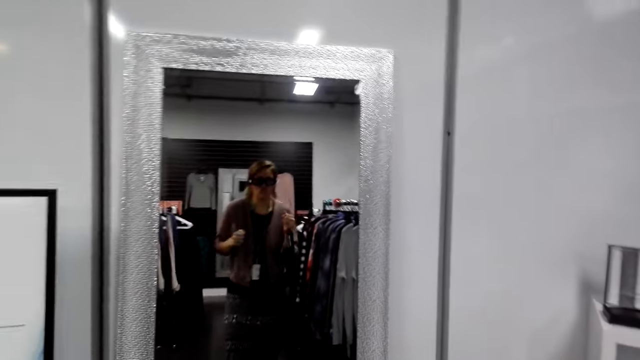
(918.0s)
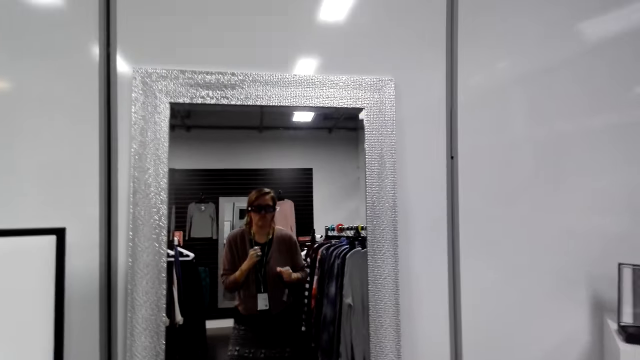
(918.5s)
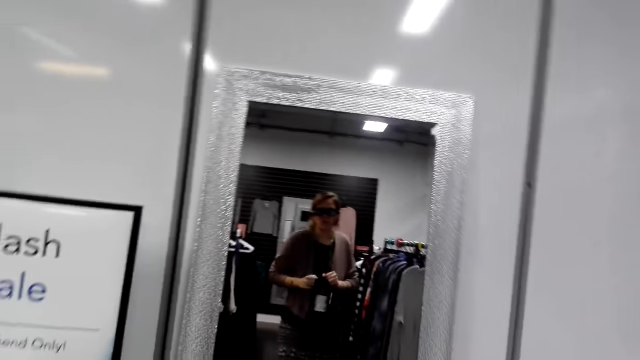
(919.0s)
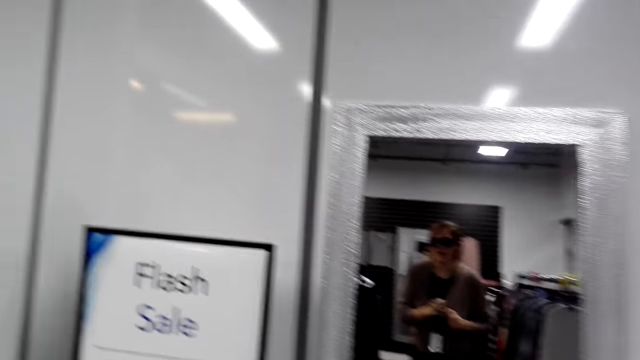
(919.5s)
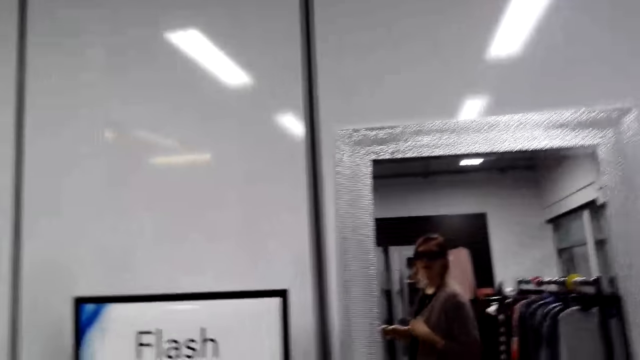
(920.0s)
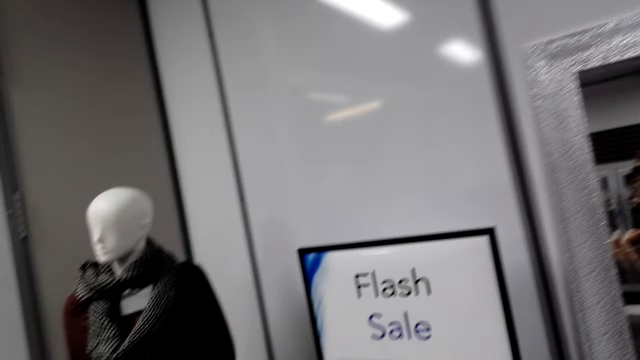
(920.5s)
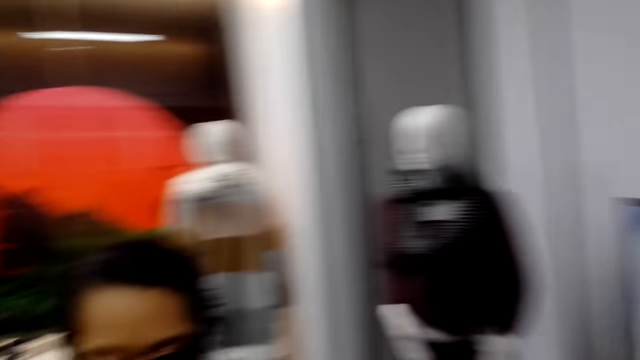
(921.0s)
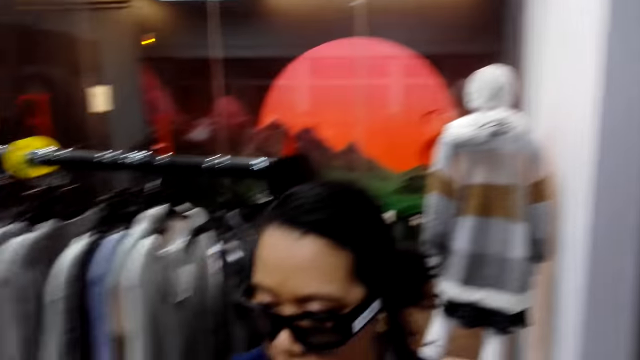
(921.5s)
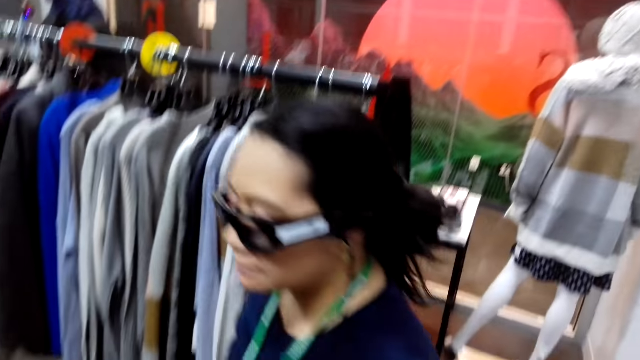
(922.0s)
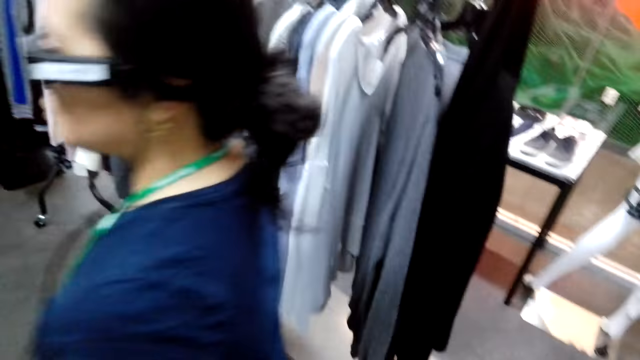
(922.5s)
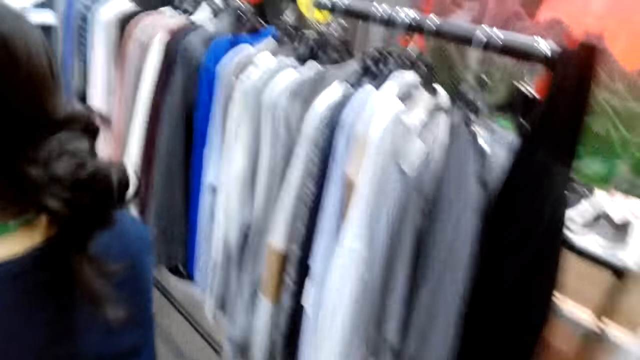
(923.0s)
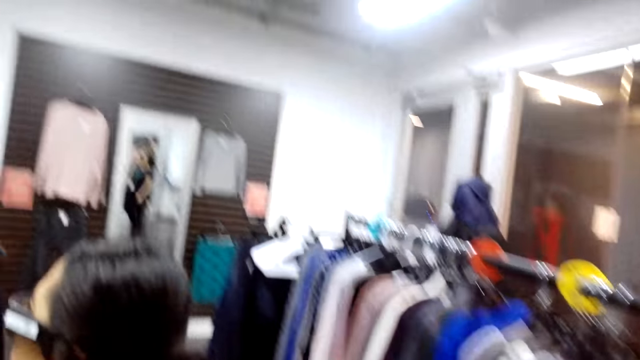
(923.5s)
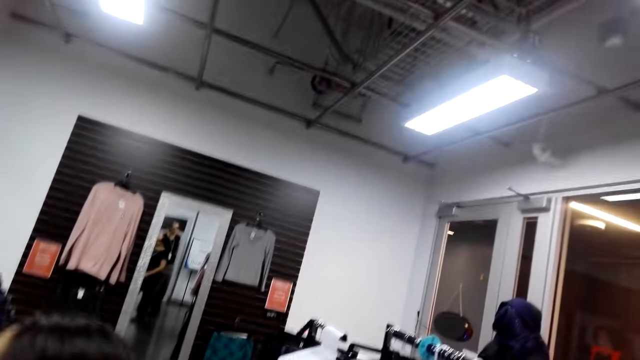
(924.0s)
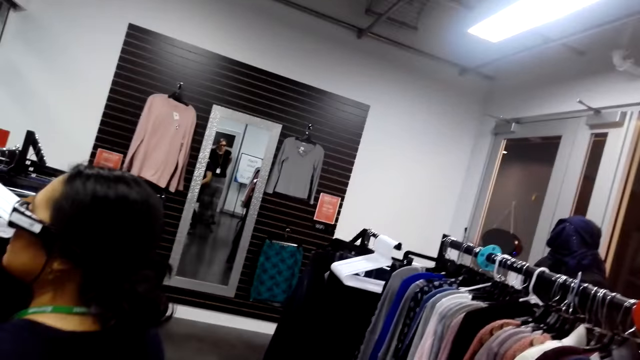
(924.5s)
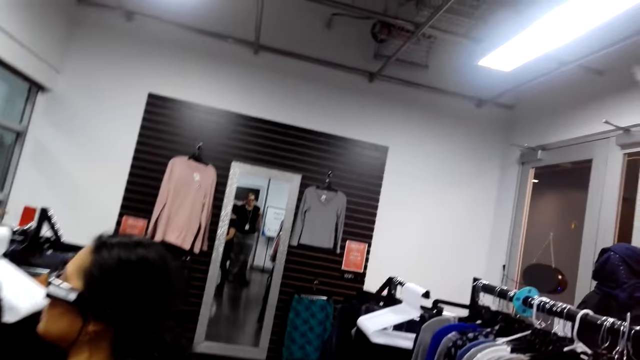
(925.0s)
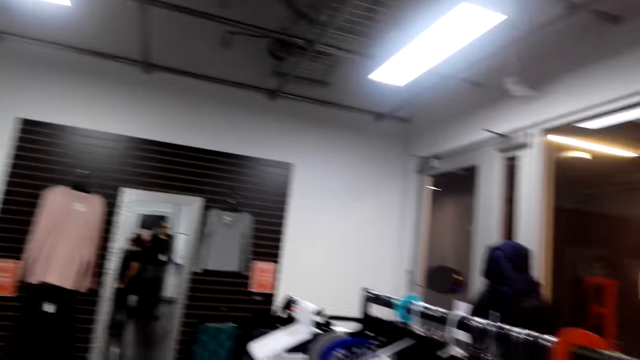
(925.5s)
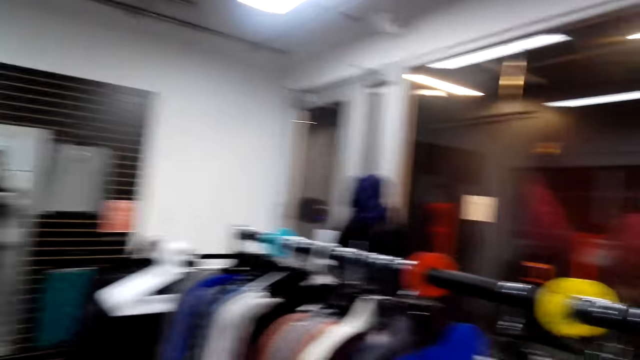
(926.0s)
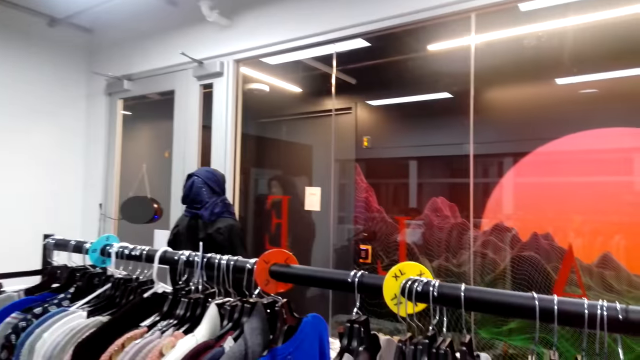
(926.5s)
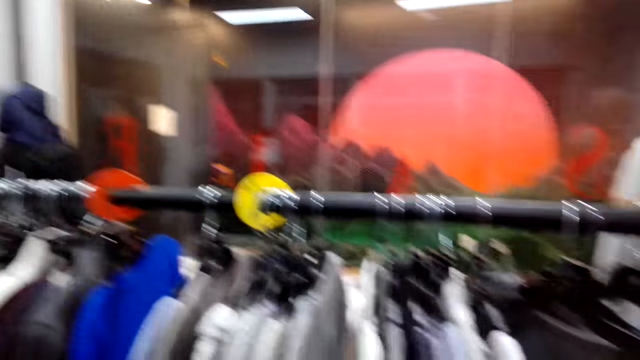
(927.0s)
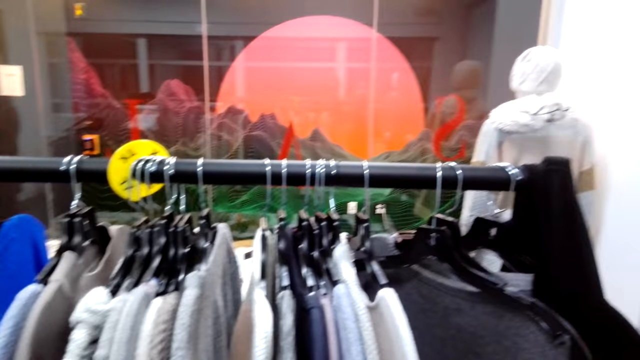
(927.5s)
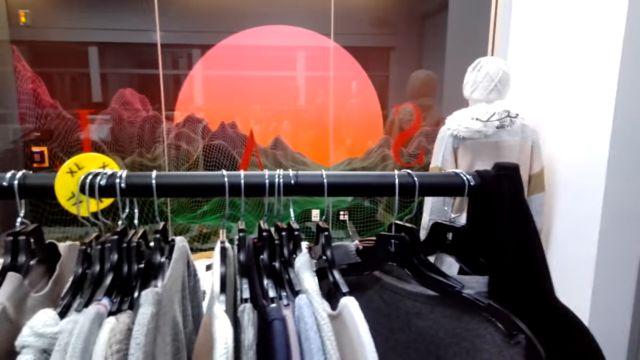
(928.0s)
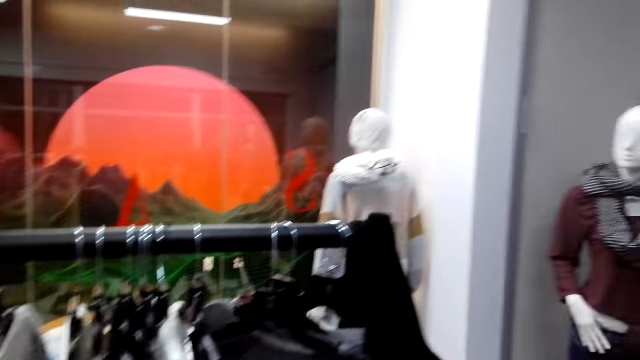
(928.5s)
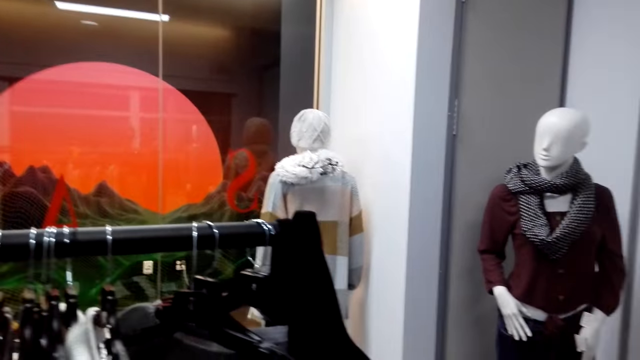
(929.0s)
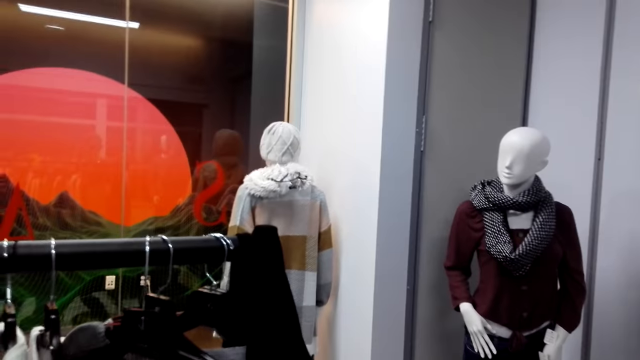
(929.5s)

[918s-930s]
The camera wearer adjusts a sweater and dances around. They turn to the side. They put on the sweater. They look into a mirror. A man walks around. The camera wearer walks around. They turn to the side.

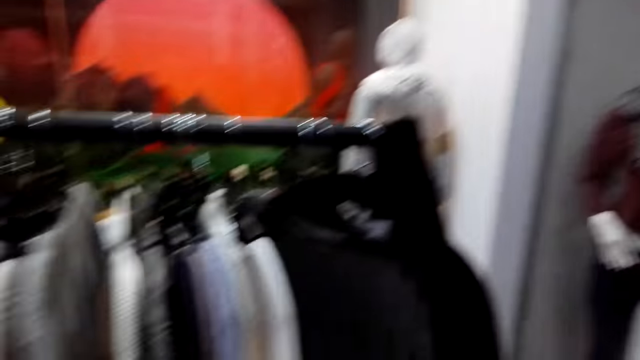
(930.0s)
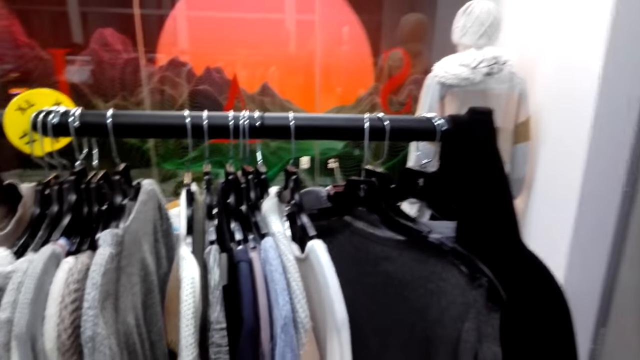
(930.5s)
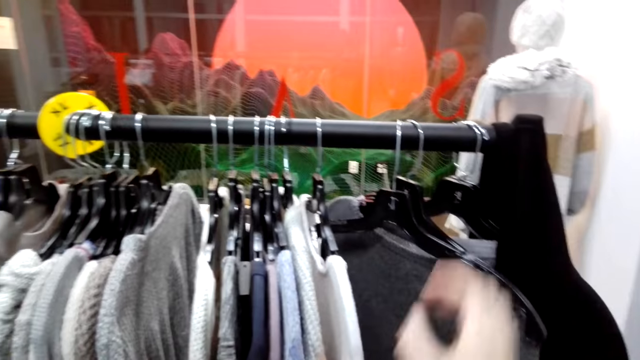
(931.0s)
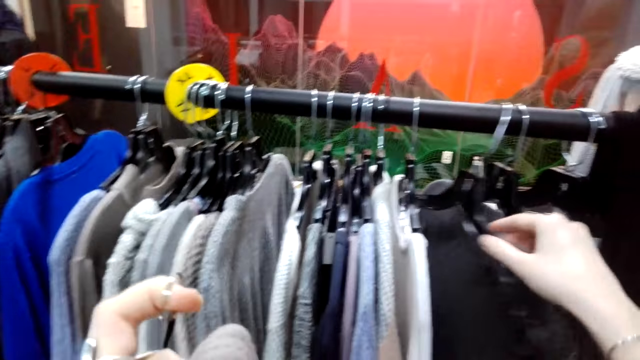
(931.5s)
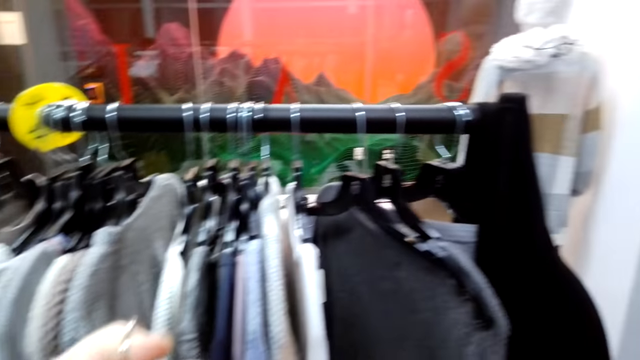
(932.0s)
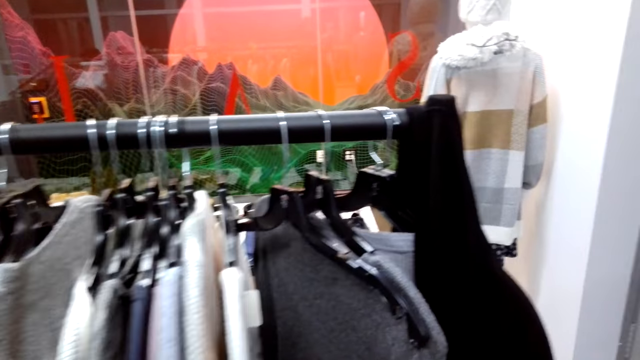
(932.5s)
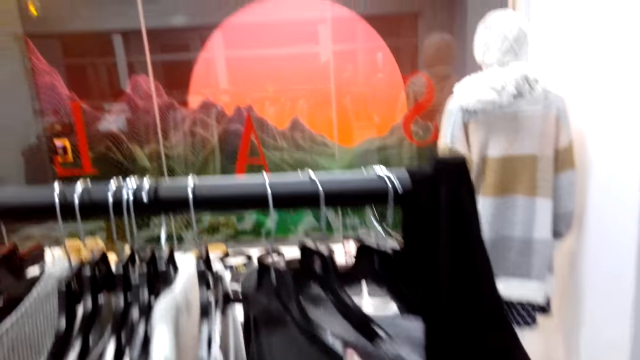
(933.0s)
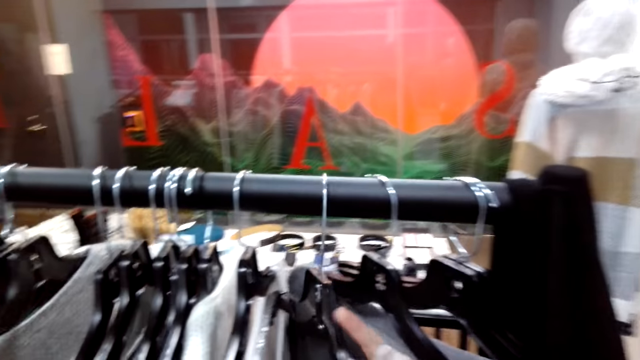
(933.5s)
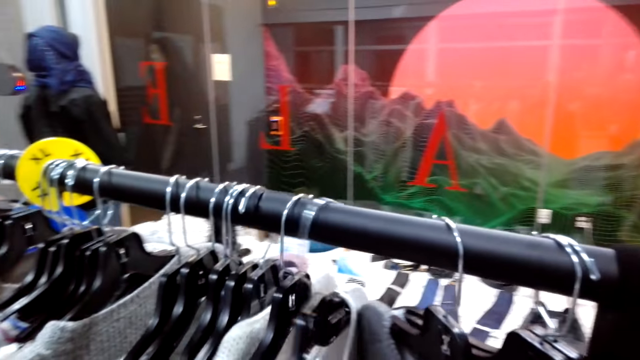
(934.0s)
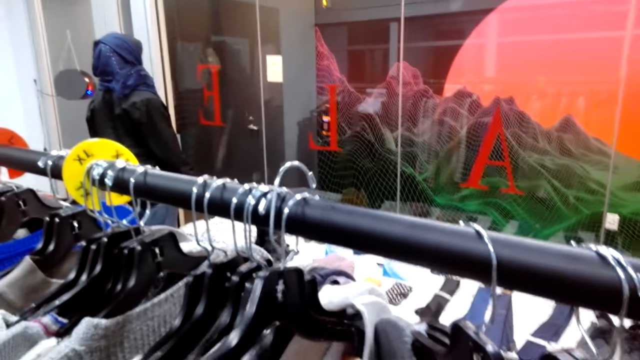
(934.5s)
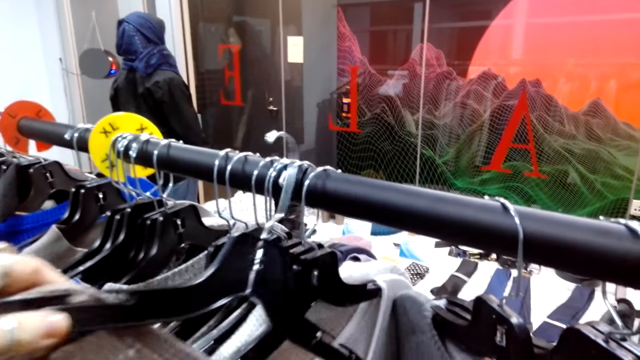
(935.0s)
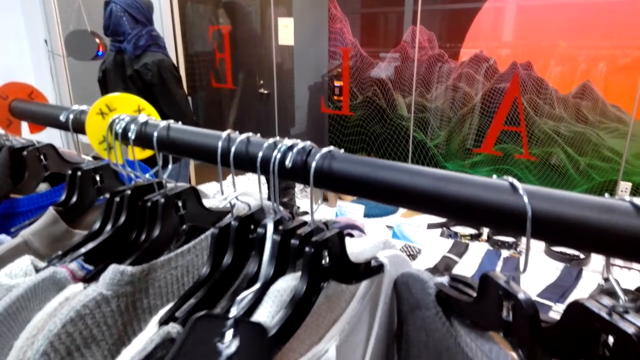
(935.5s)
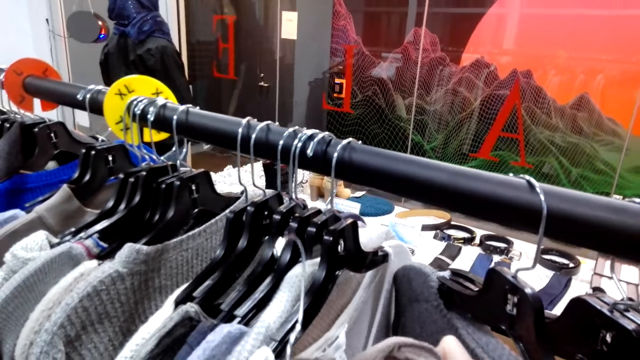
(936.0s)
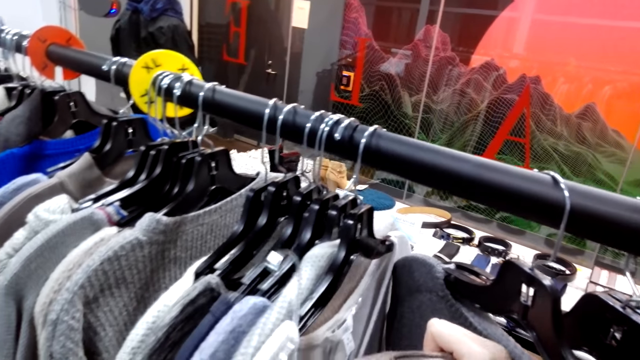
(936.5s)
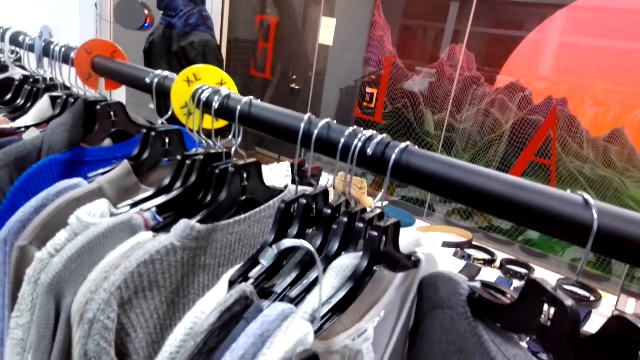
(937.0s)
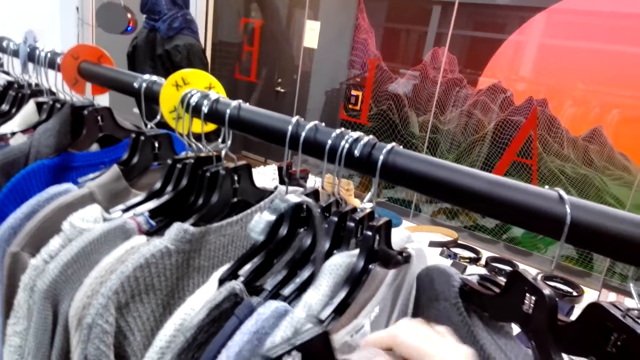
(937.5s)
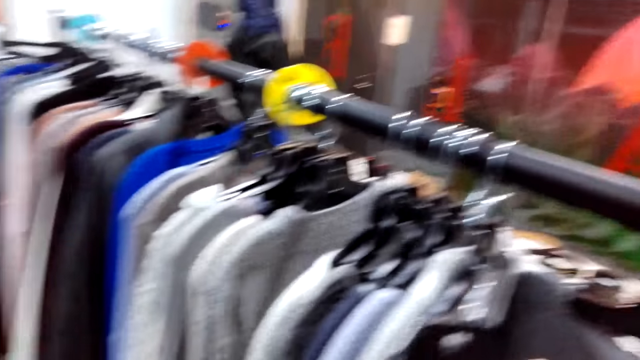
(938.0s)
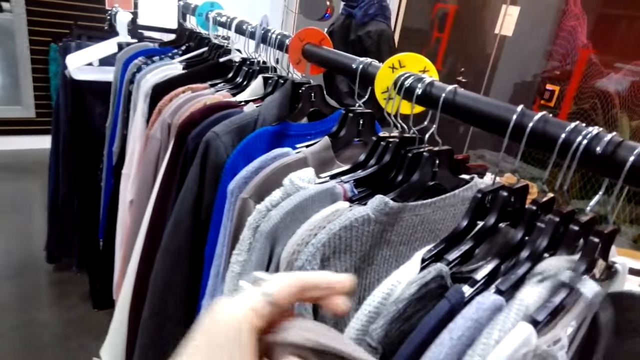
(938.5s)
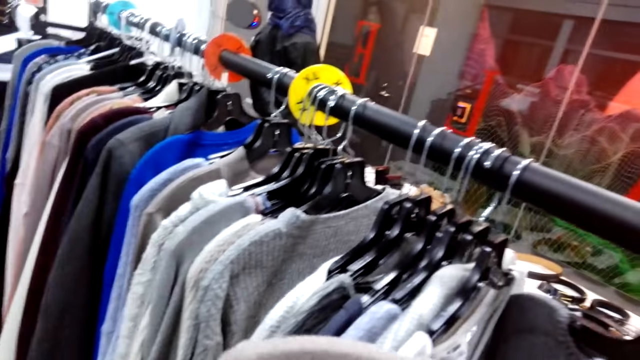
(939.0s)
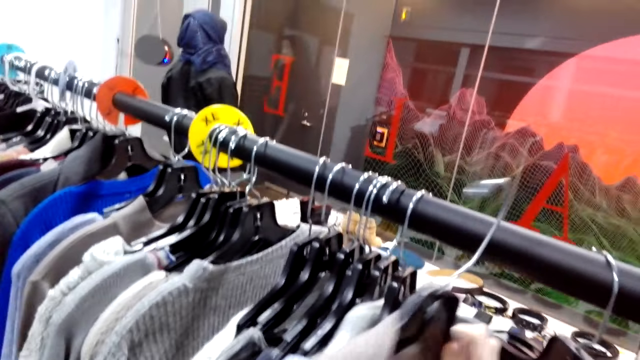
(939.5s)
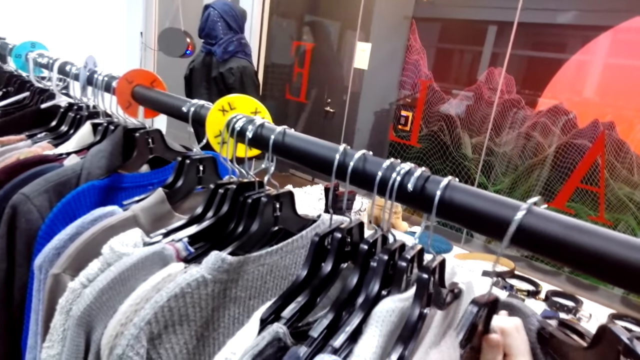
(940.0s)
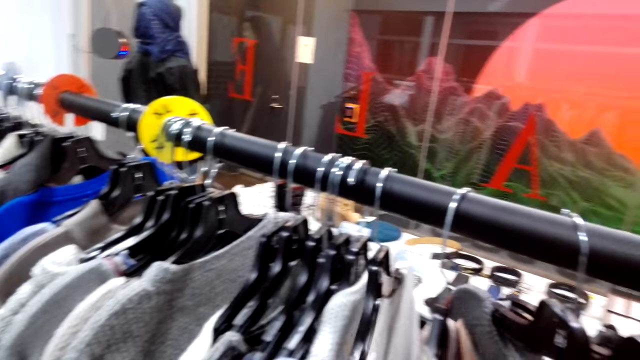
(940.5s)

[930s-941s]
The camera wearer looks on hung sweaters. They hold clothes on the hanger. They turn to the side. They hold the clothes on the hanger. They take a hanger. They turn to the side. They hold the clothes on the hanger.
